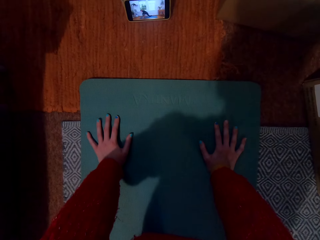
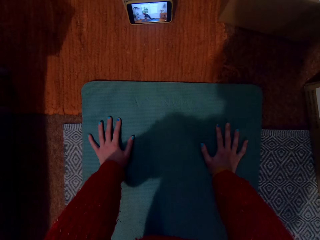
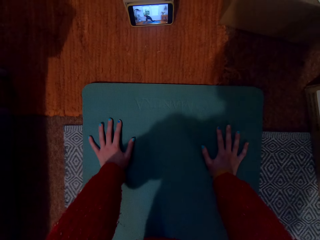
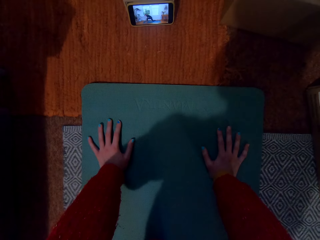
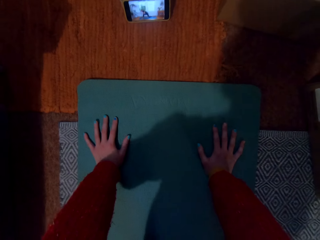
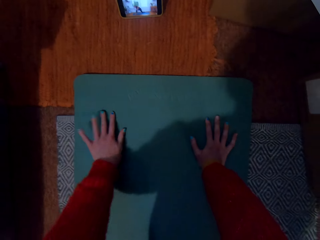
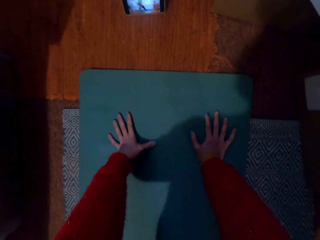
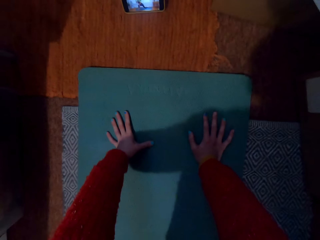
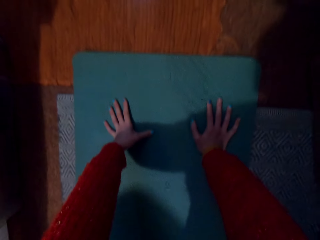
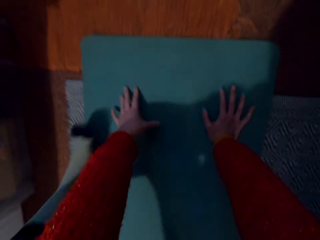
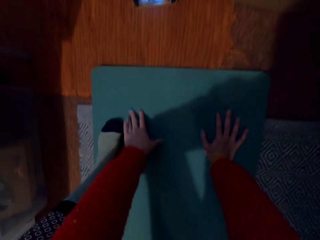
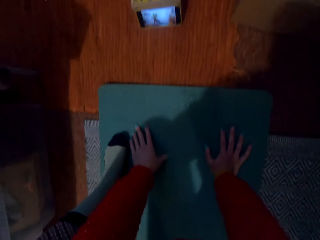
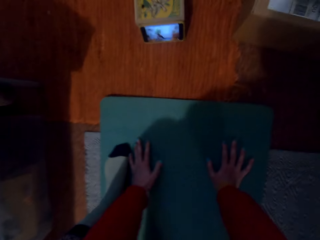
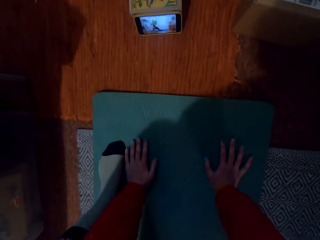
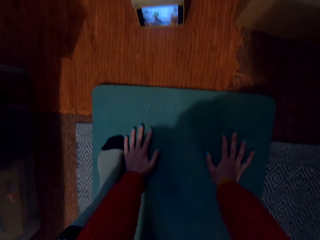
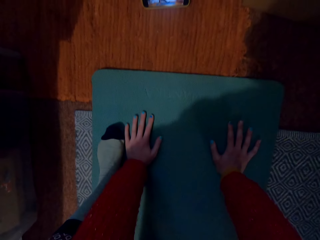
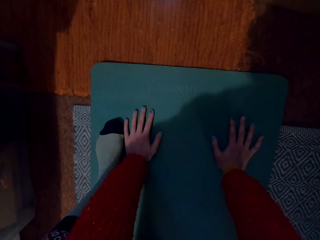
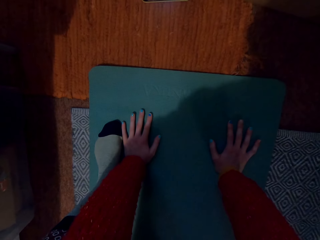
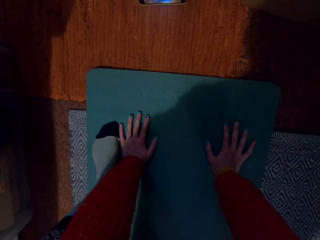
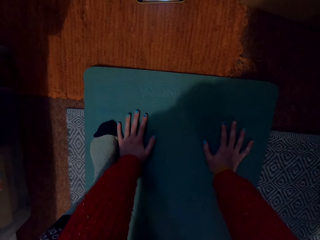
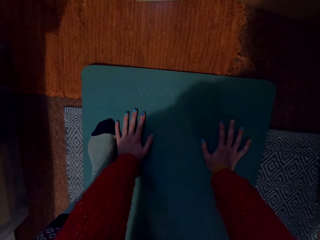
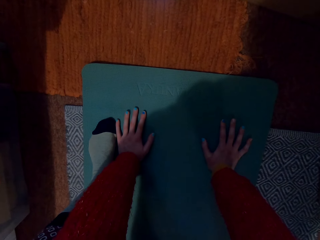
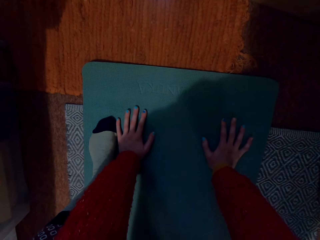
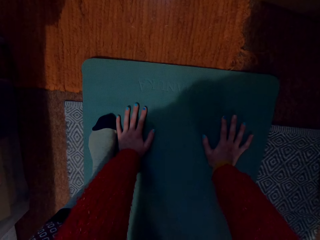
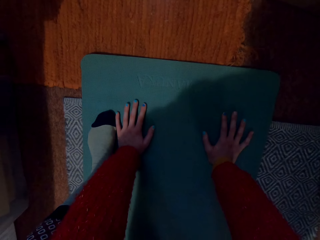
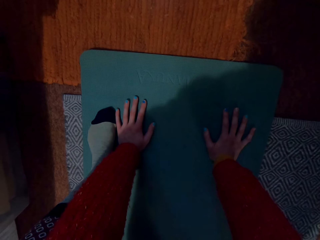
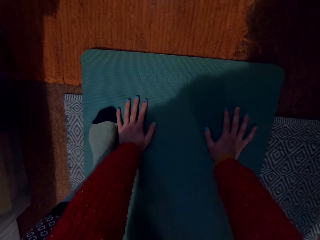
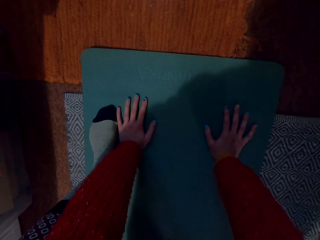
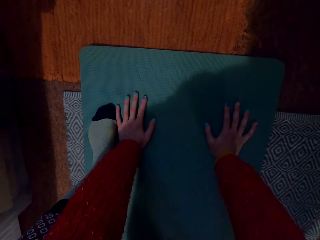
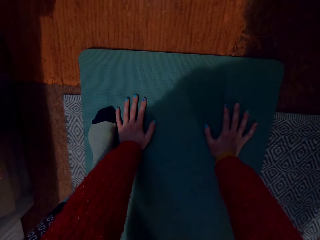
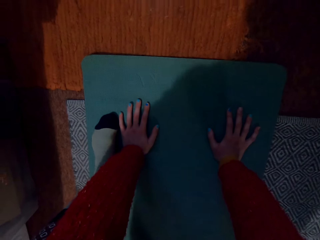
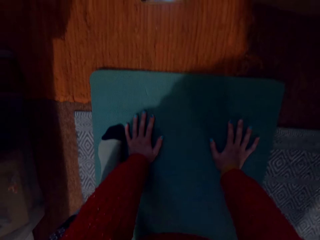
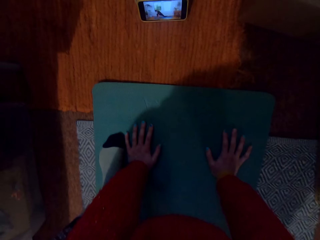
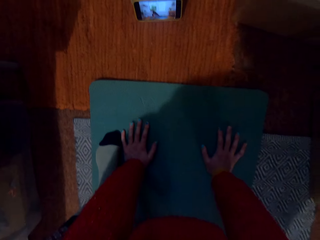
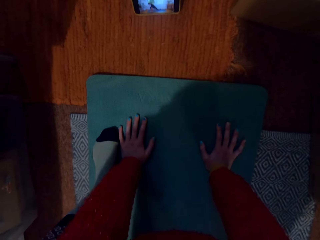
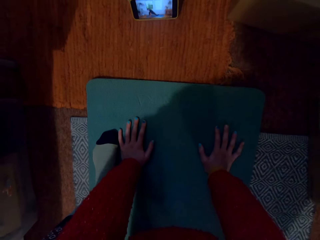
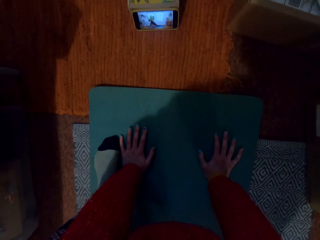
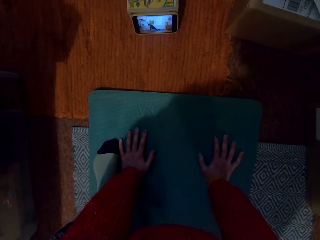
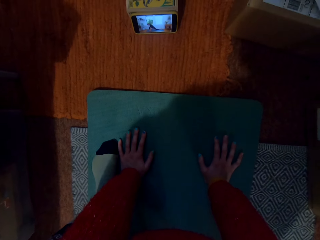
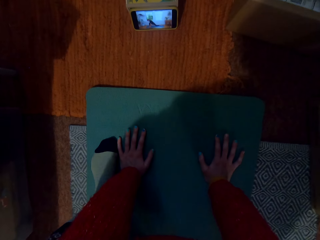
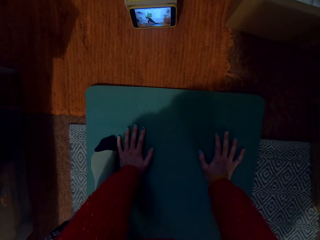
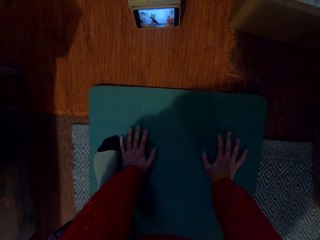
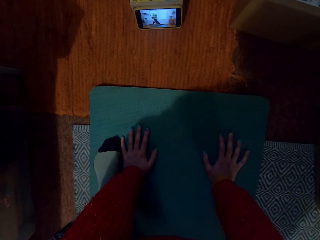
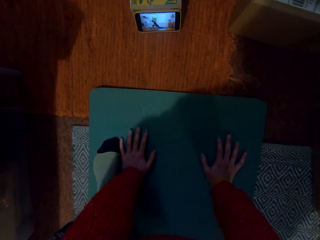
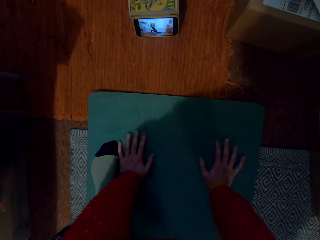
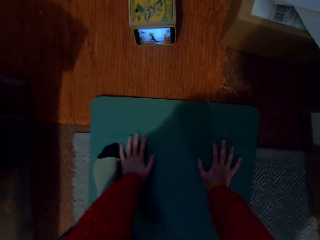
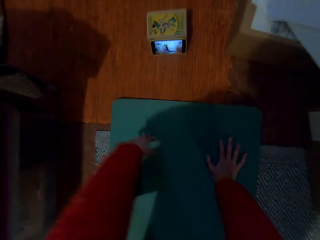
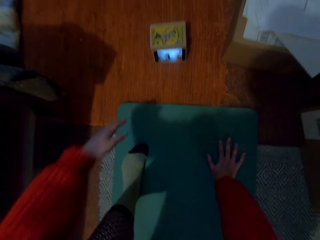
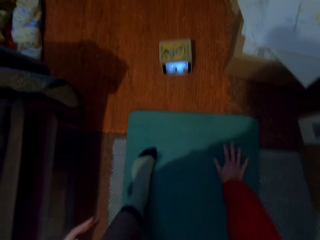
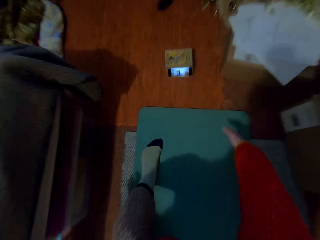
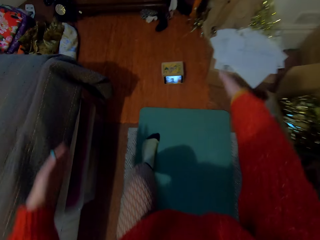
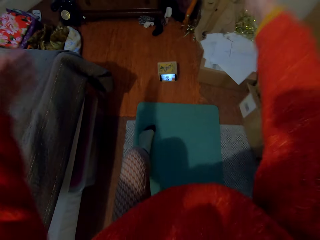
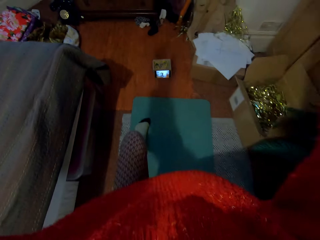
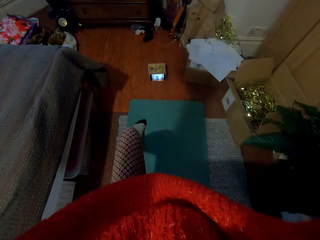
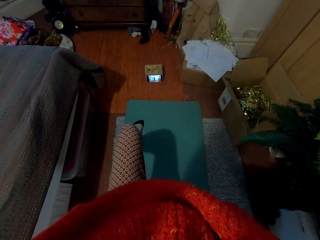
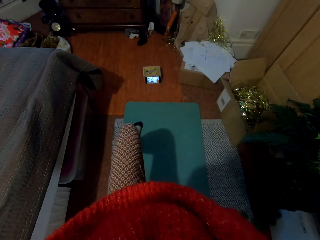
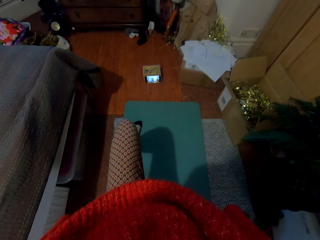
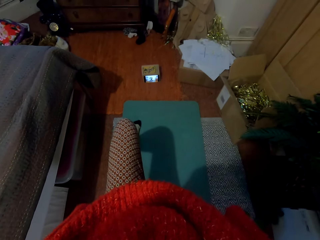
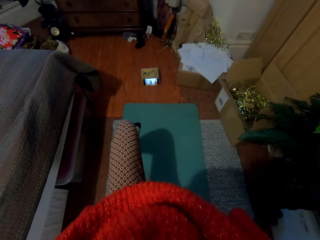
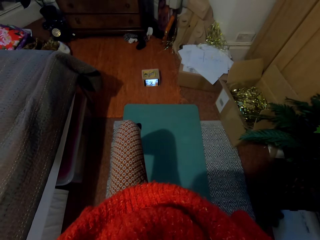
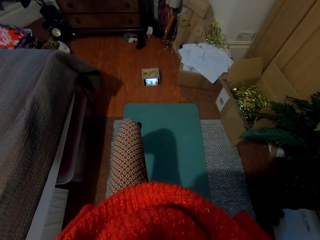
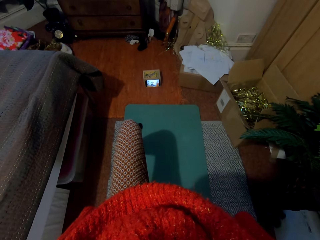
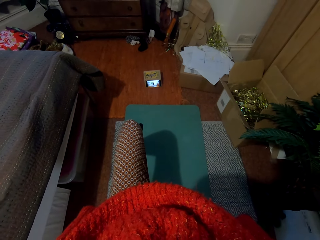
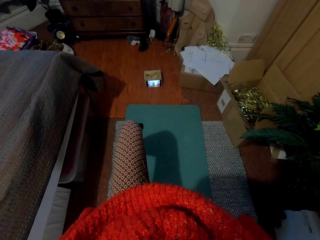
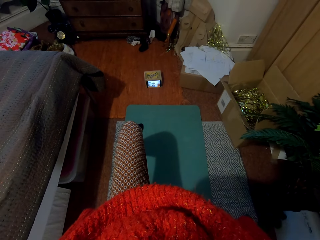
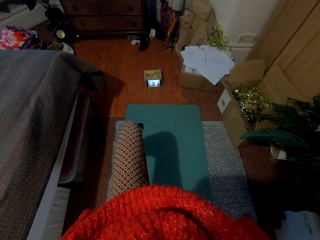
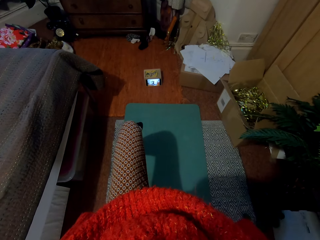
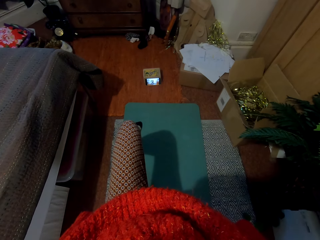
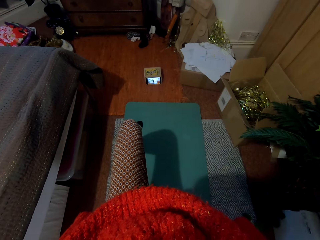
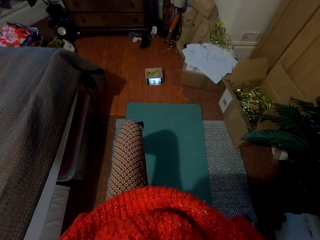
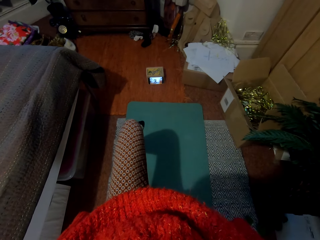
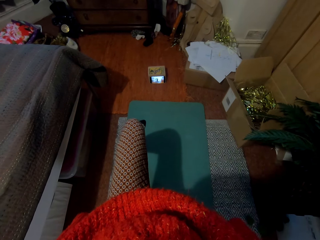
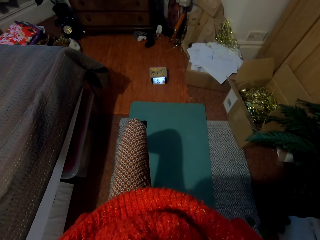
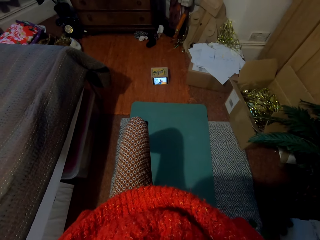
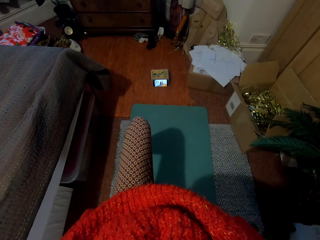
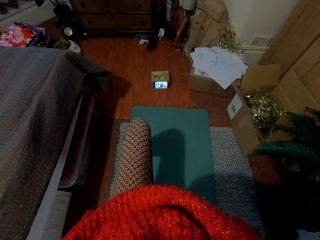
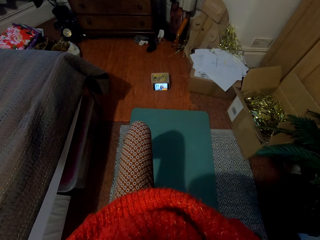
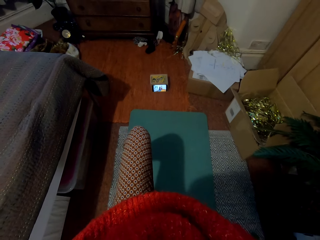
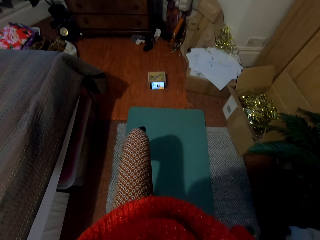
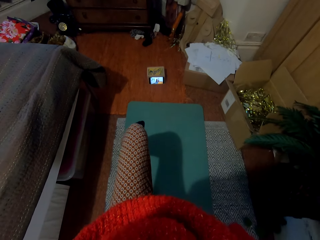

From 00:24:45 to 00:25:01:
The camera wearer moves the hand. They move the leg. They move the hand. They lift the hands up.

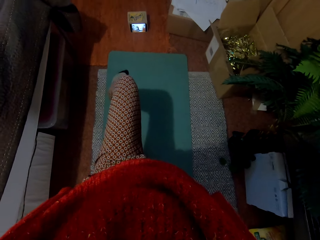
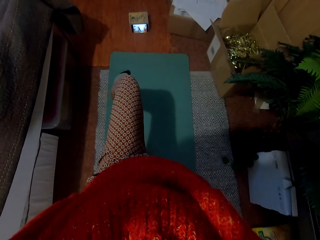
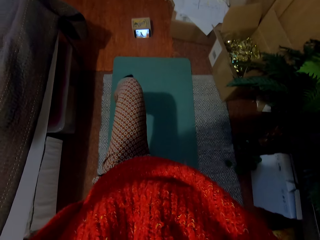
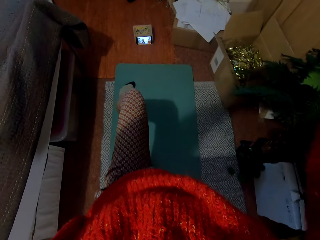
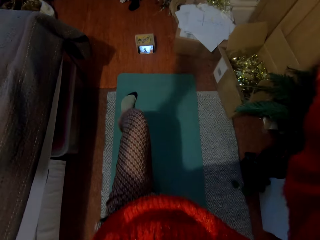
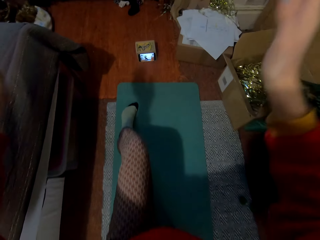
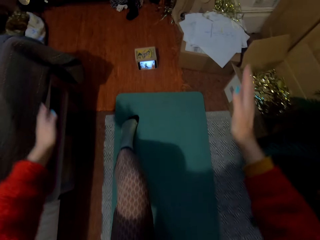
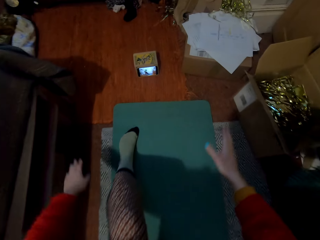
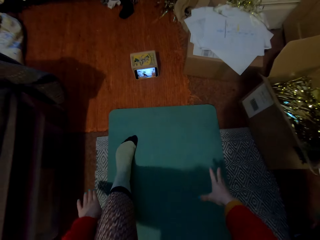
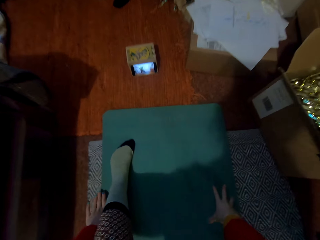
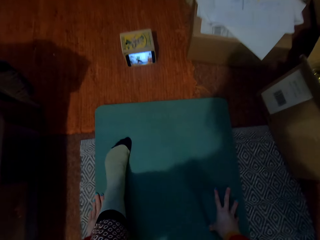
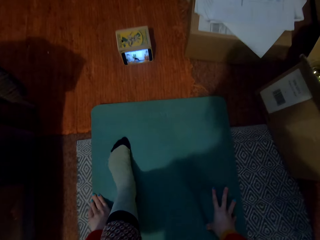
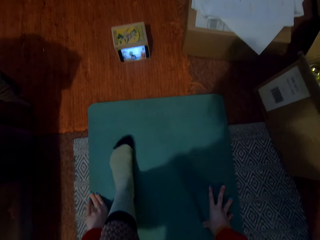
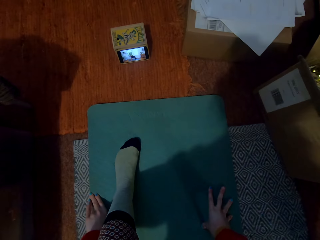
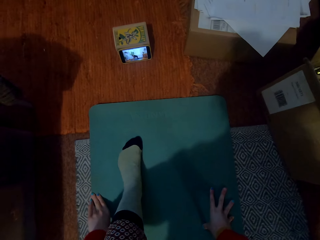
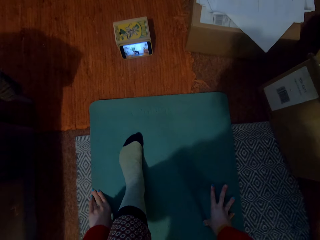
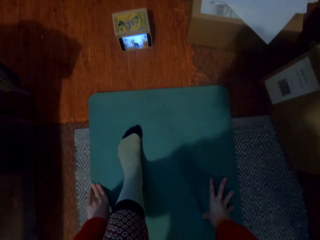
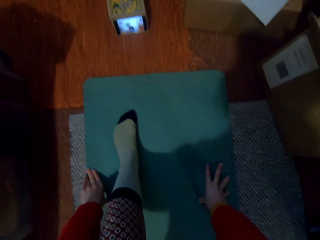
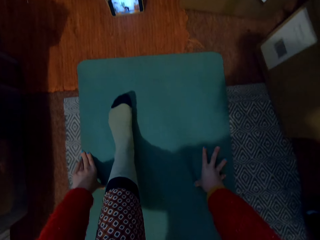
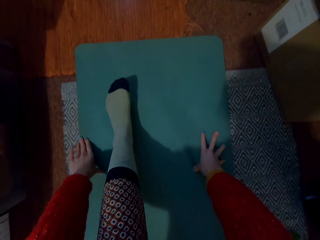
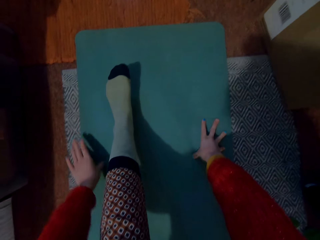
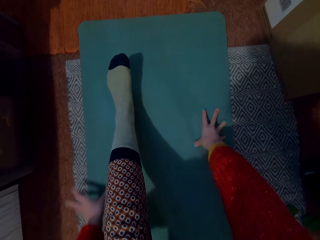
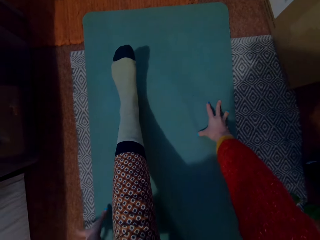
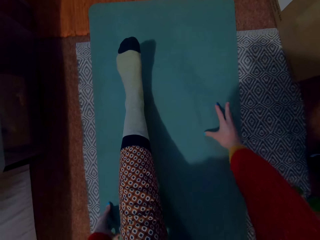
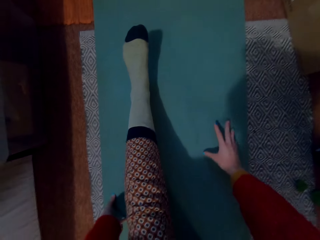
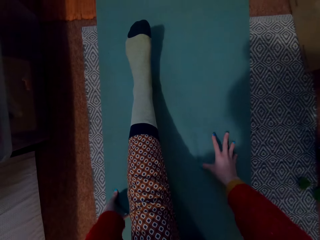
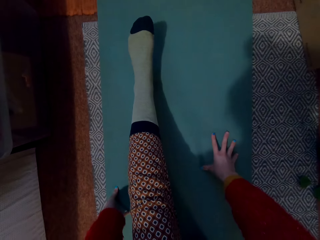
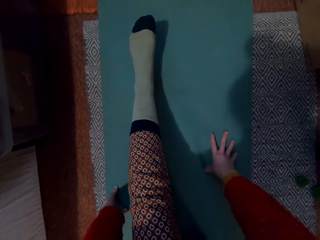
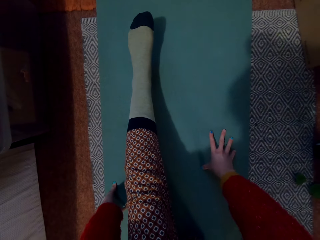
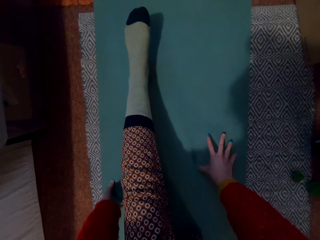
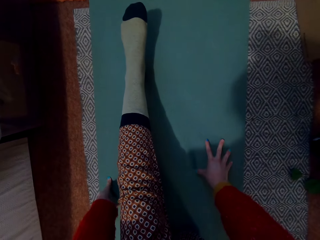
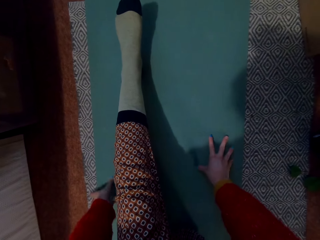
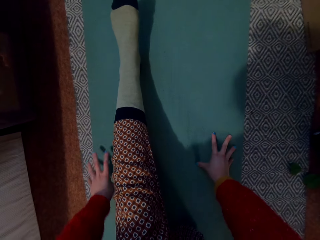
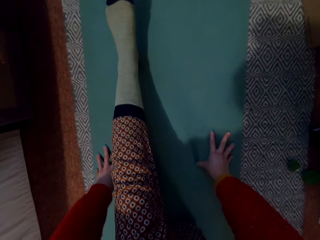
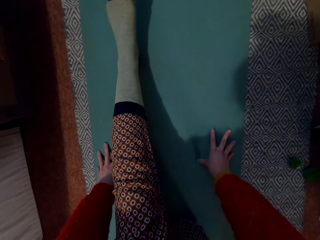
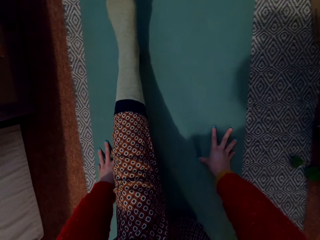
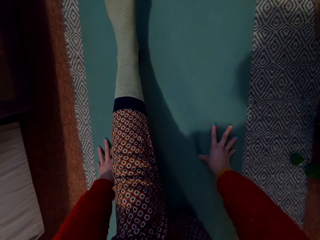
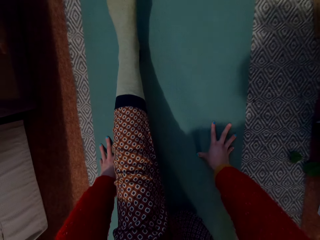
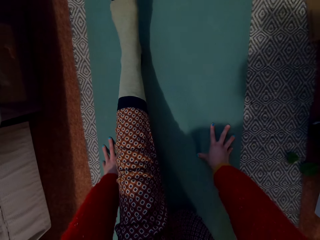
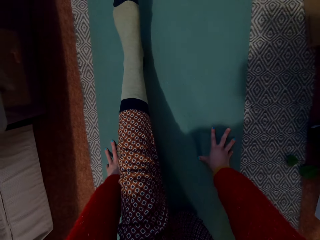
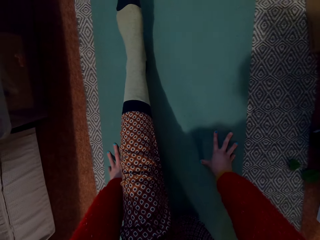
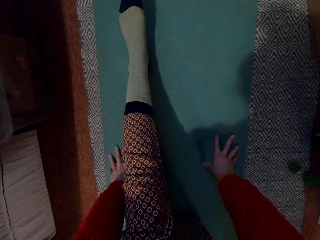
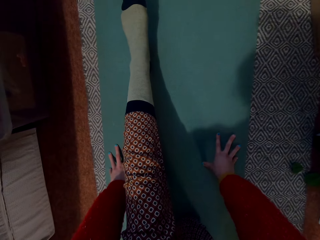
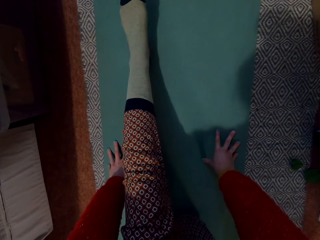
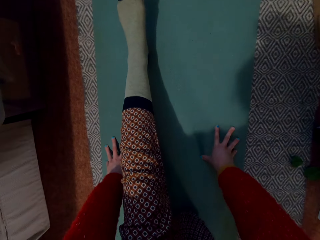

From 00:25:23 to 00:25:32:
The camera wearer puts the hand down. They hold the hand on the floor. They move the hand.
